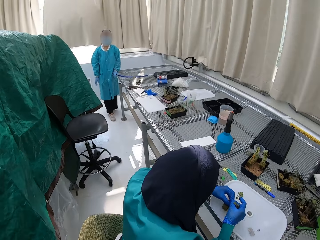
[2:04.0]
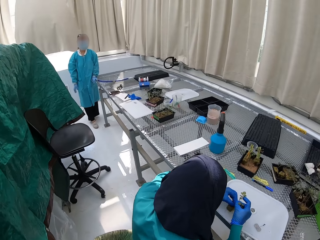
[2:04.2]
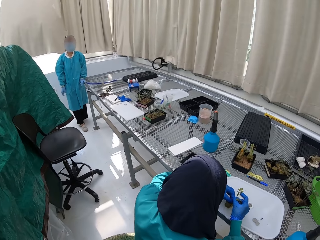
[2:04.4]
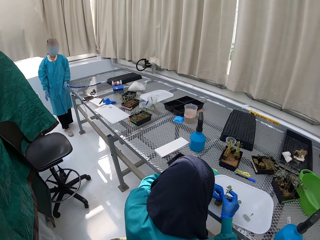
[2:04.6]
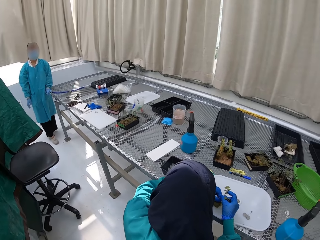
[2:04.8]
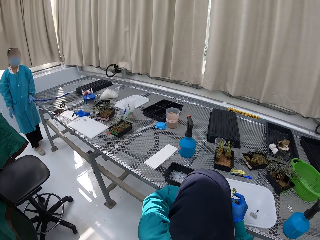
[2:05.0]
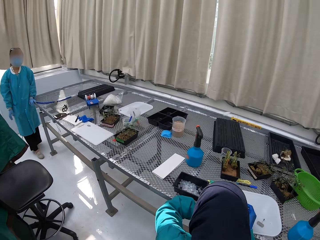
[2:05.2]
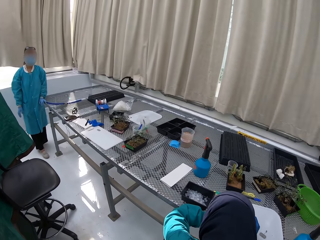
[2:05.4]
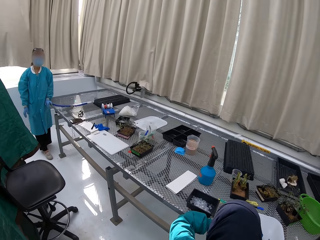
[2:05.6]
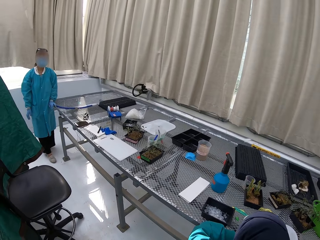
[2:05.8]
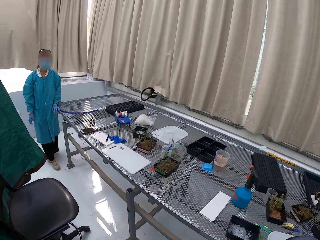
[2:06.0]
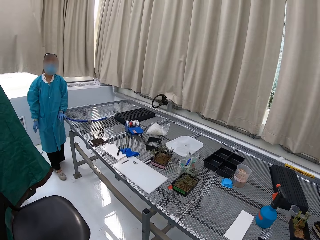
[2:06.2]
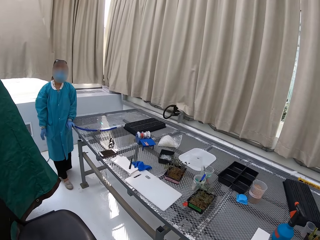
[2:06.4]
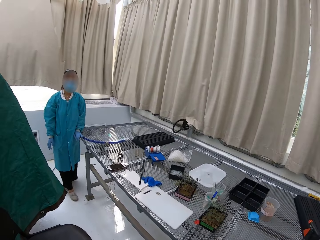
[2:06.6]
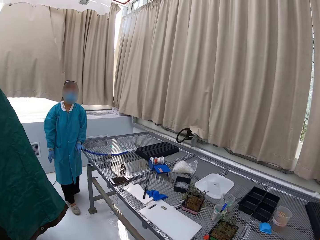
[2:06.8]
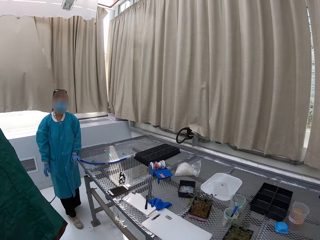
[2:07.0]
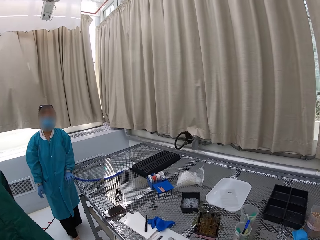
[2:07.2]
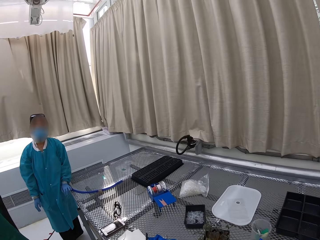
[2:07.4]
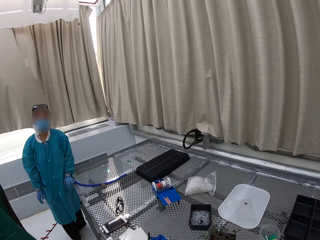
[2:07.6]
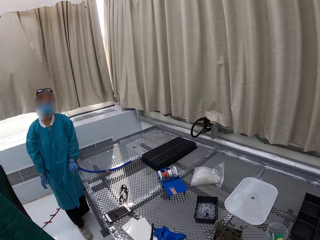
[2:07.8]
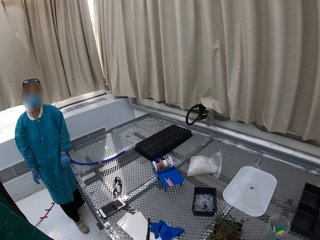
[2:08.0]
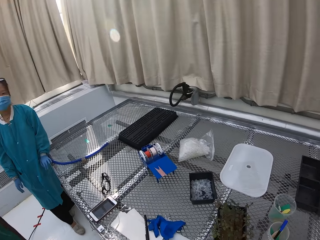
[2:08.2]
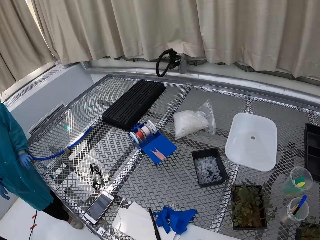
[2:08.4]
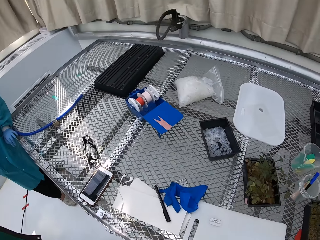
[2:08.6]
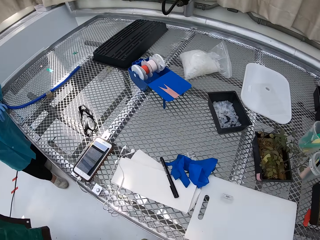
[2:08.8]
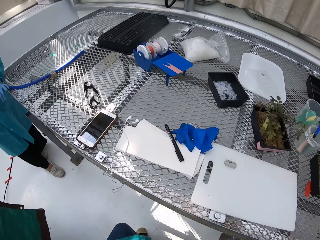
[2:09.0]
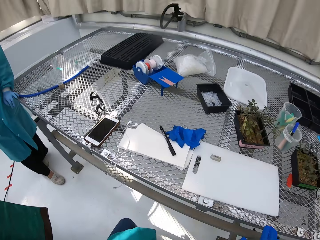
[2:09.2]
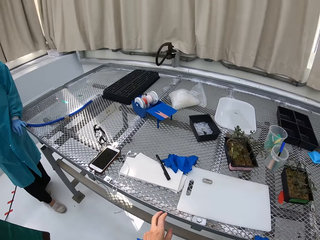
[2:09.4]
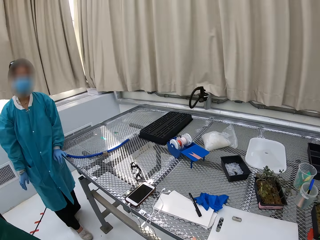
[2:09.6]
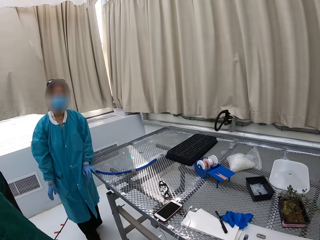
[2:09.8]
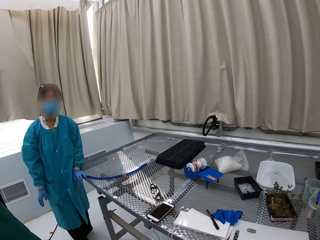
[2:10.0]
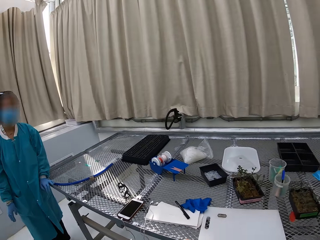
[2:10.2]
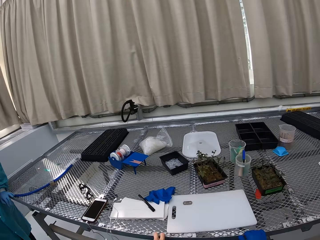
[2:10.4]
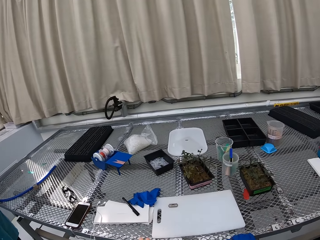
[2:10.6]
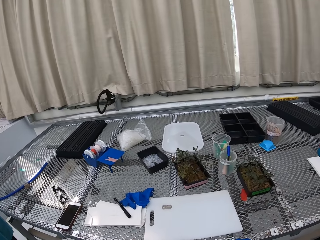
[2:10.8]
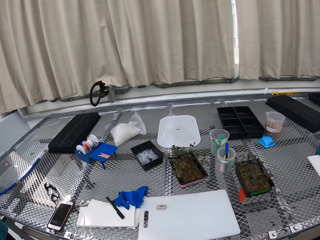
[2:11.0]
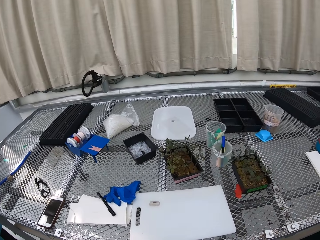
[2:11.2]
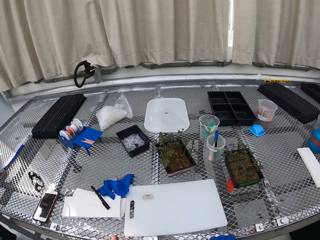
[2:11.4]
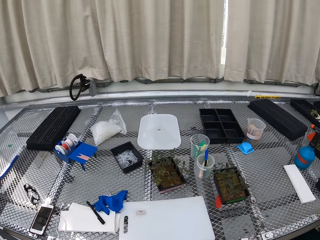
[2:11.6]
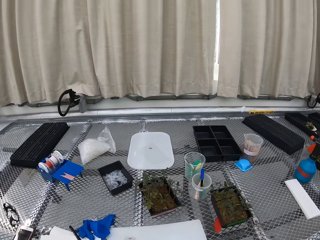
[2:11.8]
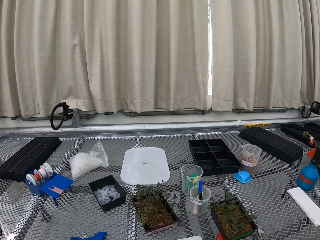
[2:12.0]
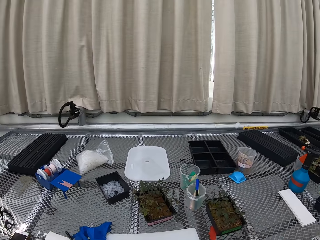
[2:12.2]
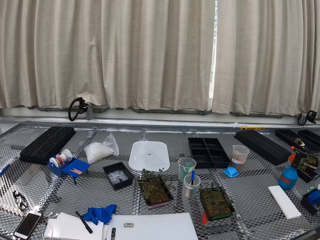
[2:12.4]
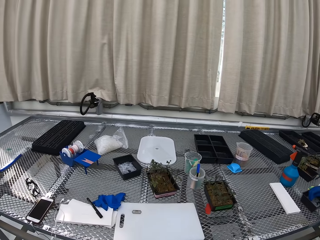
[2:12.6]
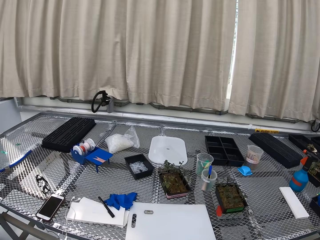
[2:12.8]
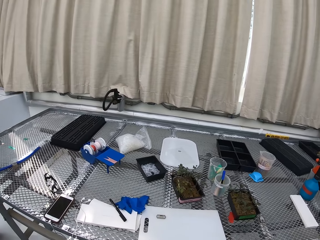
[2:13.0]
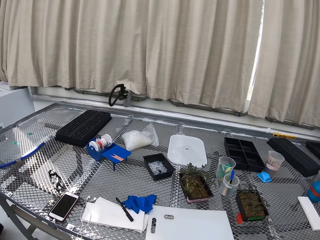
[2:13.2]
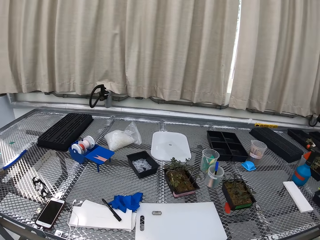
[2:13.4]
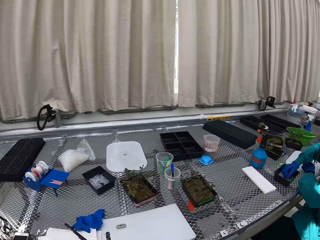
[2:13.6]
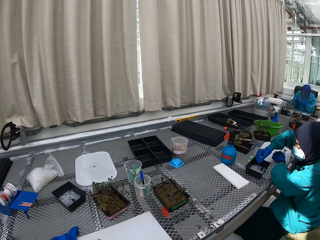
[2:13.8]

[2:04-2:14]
The camera wearer walks past a lady. They sit down.

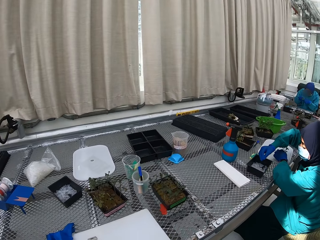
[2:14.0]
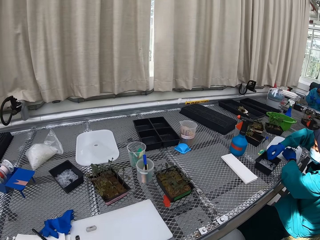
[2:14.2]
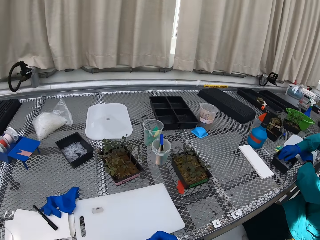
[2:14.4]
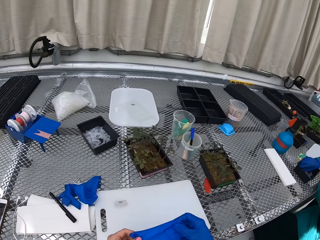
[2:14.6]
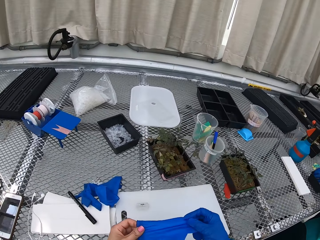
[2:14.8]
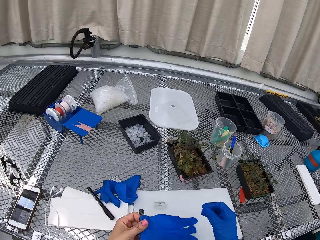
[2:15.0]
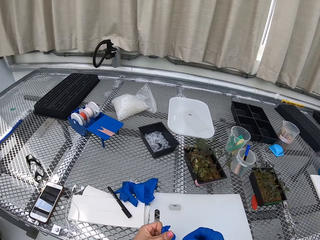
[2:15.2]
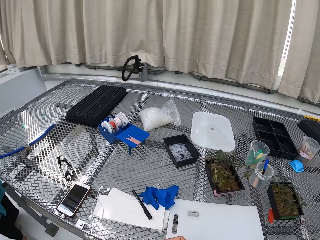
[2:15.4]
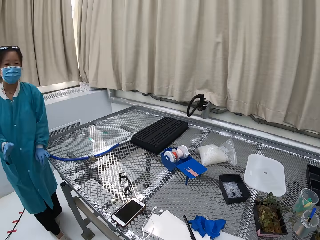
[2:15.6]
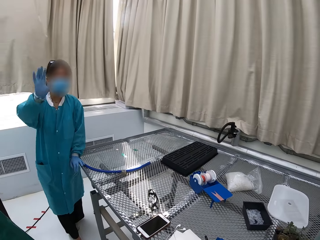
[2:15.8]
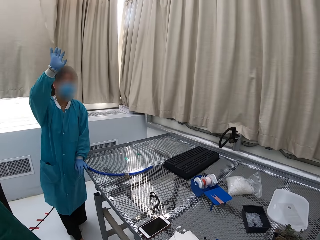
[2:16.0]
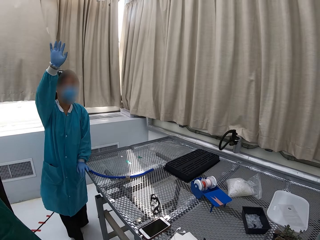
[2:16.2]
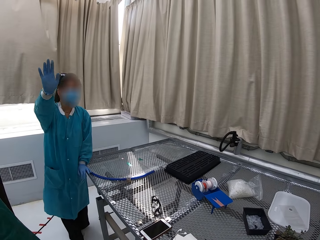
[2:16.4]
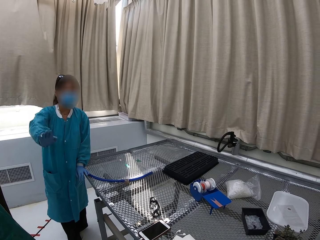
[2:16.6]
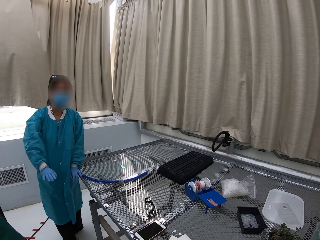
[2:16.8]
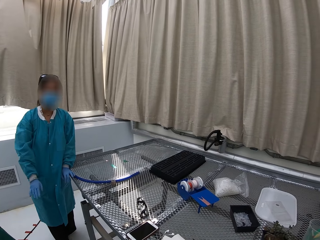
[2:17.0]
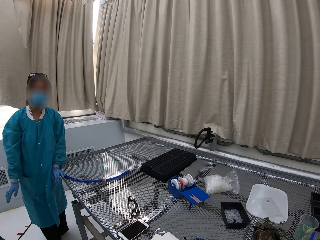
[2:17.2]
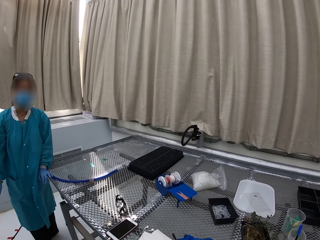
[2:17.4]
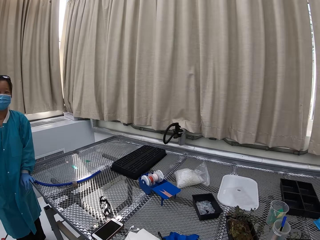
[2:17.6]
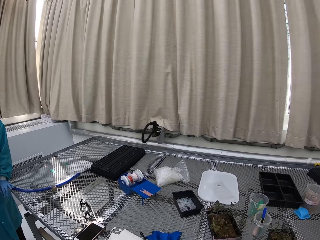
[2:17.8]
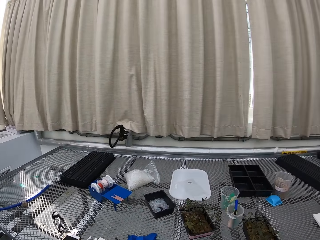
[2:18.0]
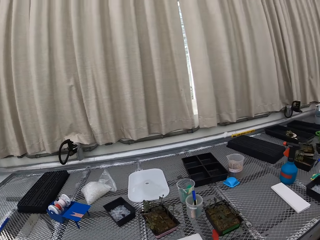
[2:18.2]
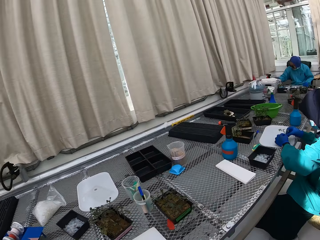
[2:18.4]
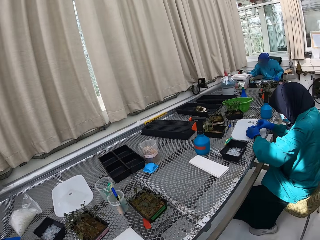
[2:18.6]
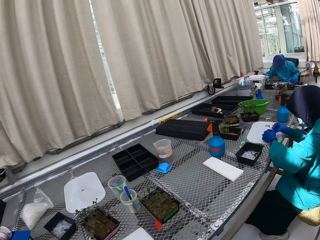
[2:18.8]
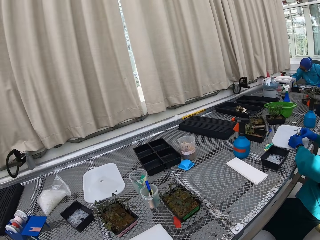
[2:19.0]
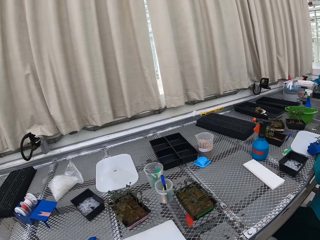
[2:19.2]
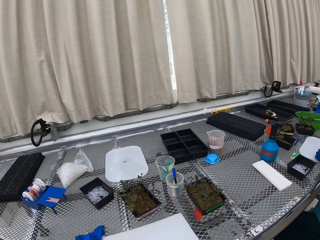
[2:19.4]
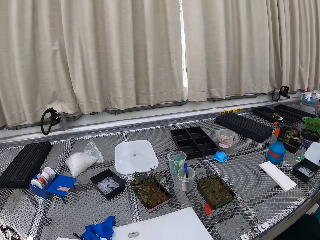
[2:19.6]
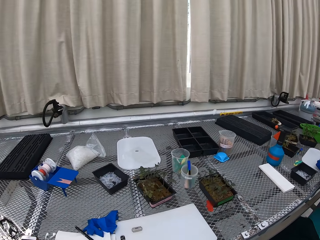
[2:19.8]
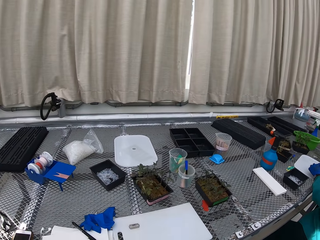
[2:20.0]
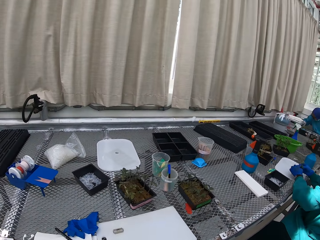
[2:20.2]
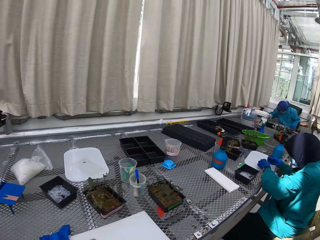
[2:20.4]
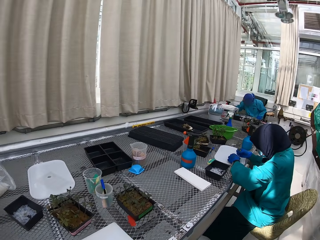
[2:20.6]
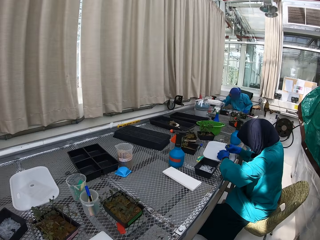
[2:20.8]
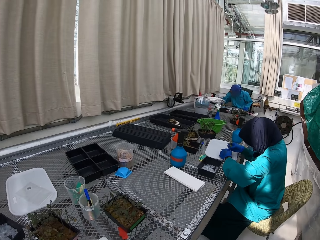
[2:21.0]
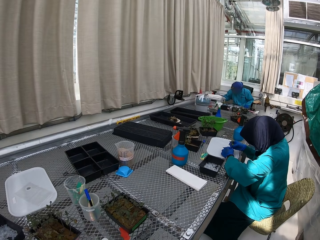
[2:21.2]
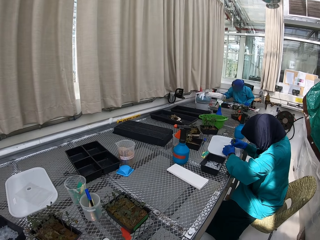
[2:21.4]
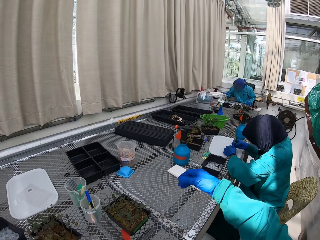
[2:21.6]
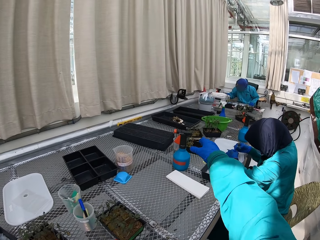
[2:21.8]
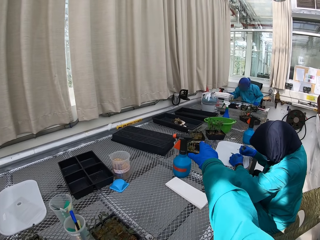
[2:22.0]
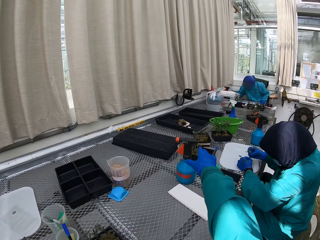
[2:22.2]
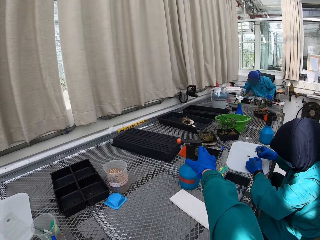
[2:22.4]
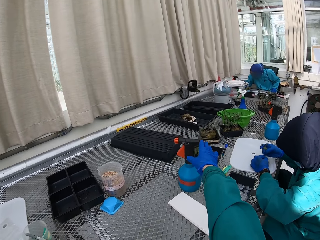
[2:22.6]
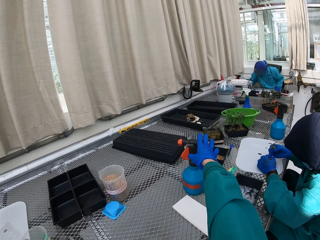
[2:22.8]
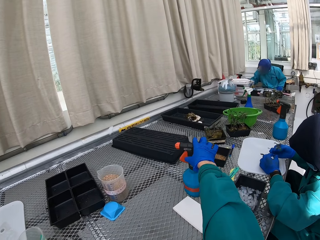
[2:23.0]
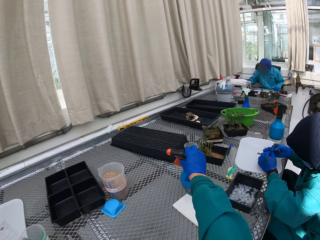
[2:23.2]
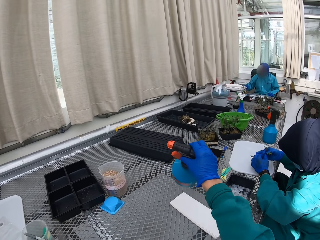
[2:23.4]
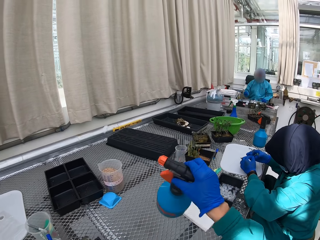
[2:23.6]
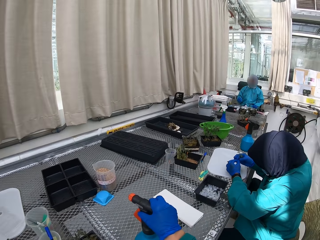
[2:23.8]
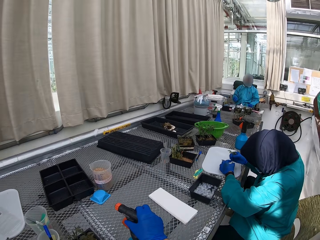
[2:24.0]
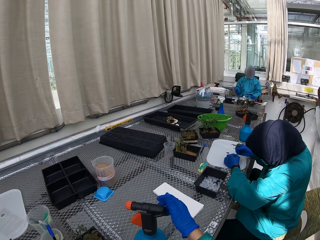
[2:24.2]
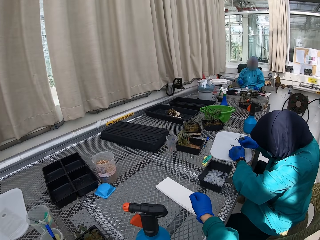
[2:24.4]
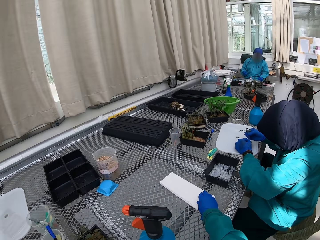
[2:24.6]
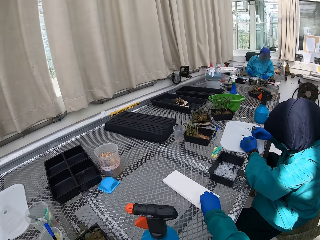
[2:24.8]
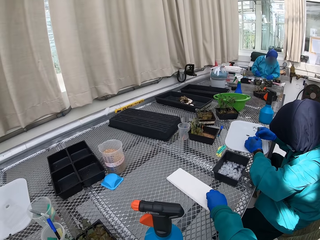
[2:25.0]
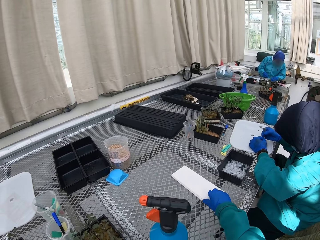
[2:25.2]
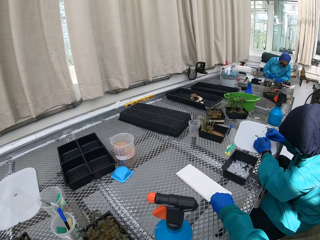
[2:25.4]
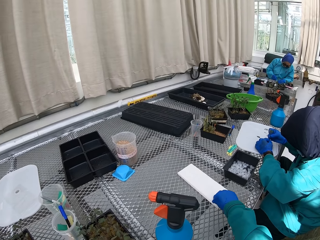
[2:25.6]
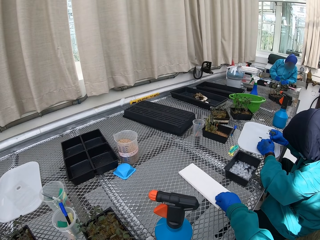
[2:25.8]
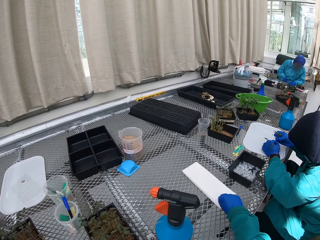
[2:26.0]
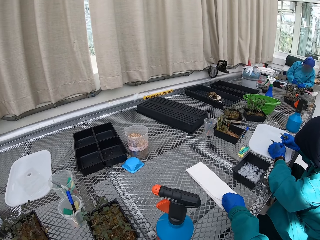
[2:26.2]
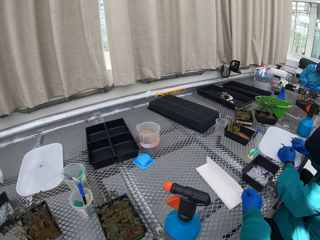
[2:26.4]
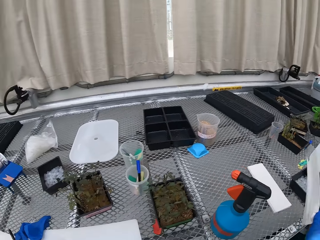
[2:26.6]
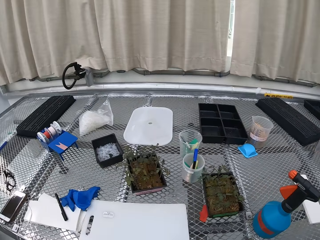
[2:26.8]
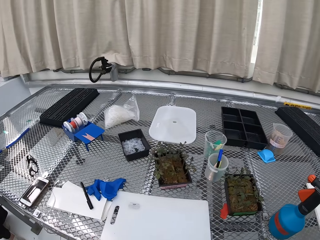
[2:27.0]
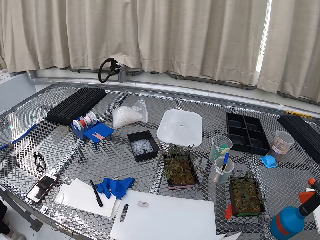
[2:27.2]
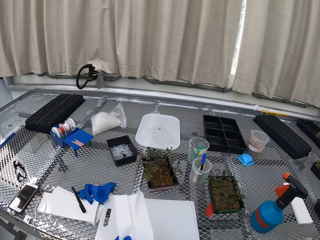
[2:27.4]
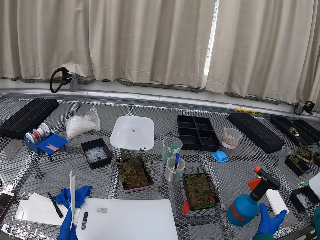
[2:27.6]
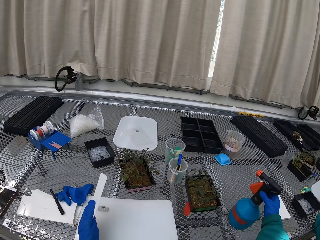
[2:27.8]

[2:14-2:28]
The camera wearer puts on the gloves. A lady lifts her hand. The camera wearer picks up a spraying can. They put the spraying can down. They pick up a wiping paper.
